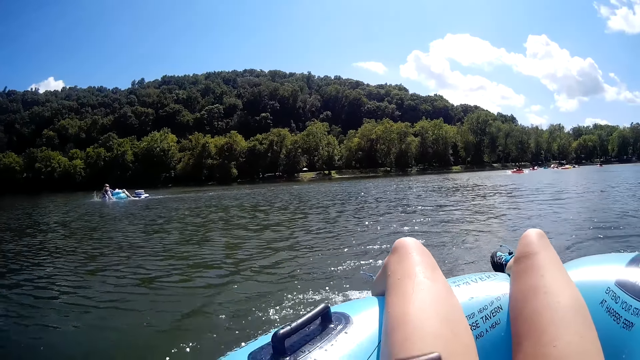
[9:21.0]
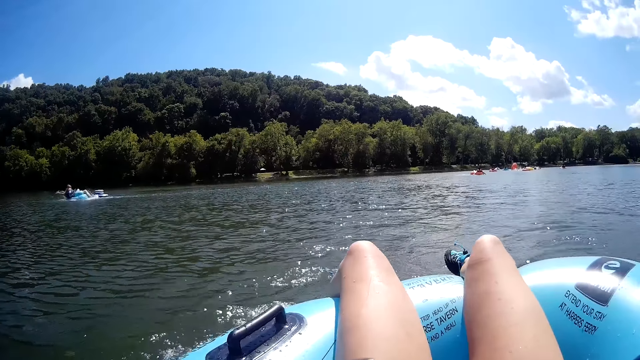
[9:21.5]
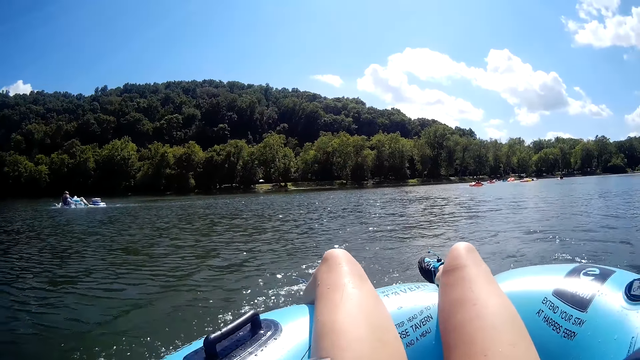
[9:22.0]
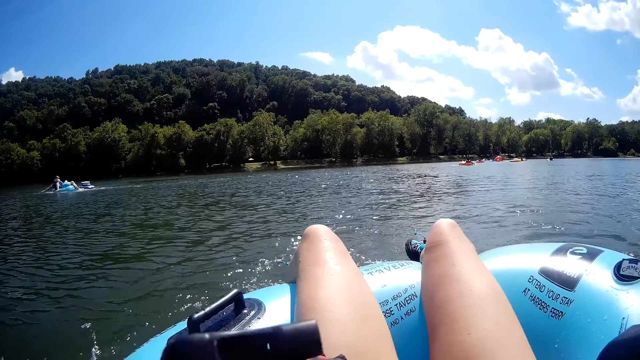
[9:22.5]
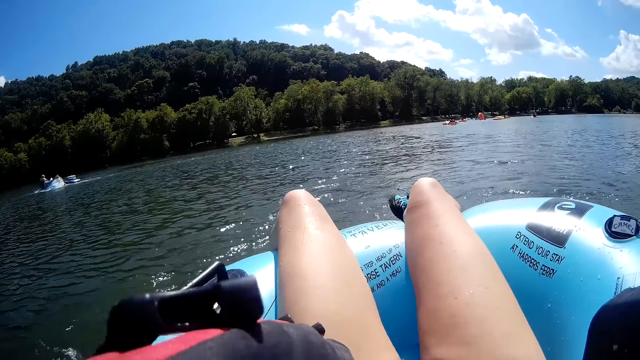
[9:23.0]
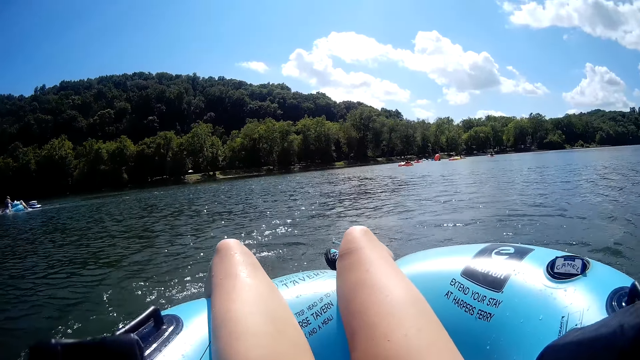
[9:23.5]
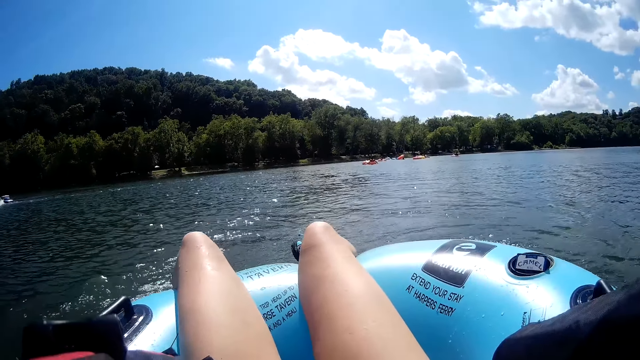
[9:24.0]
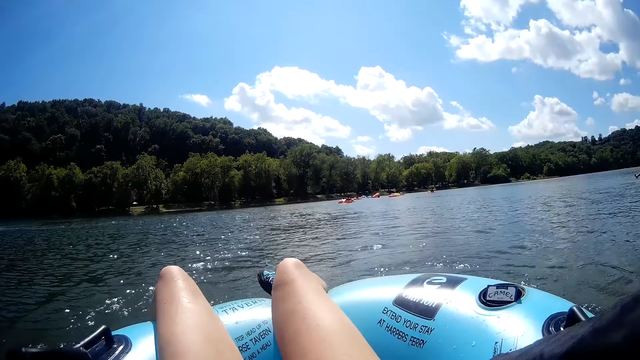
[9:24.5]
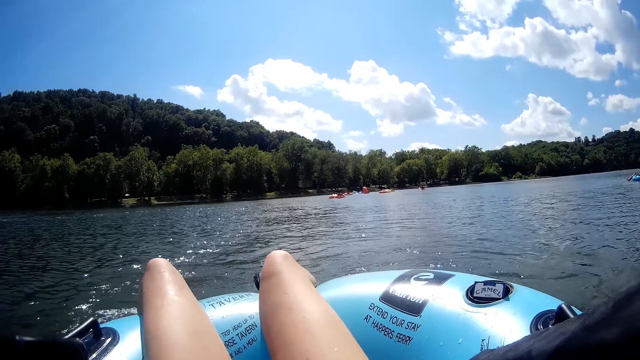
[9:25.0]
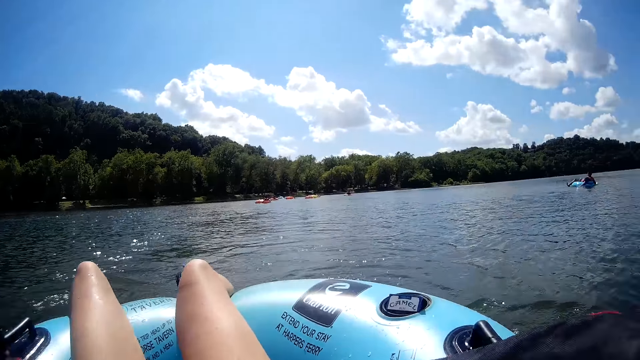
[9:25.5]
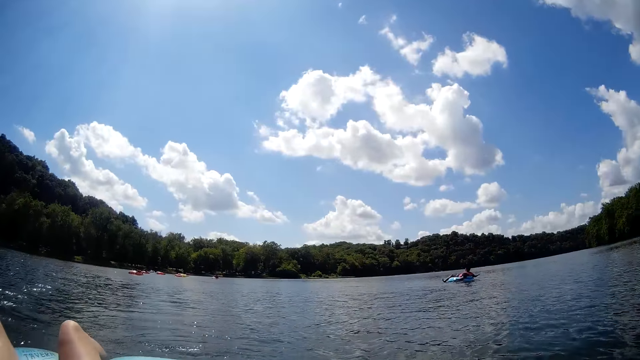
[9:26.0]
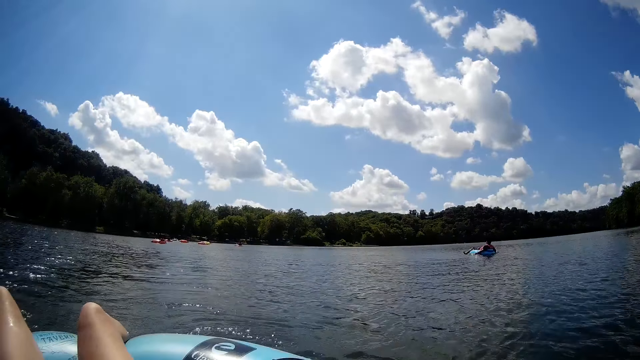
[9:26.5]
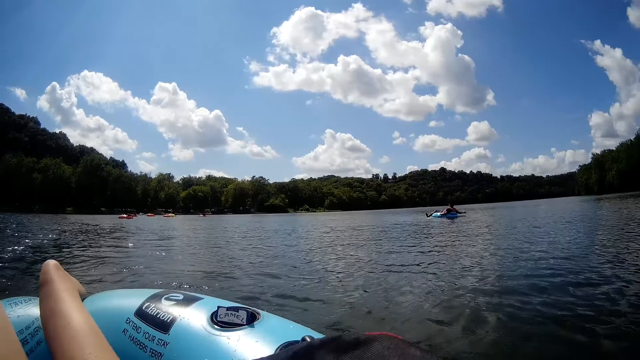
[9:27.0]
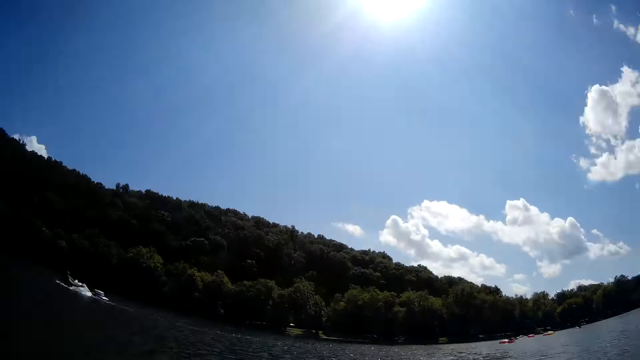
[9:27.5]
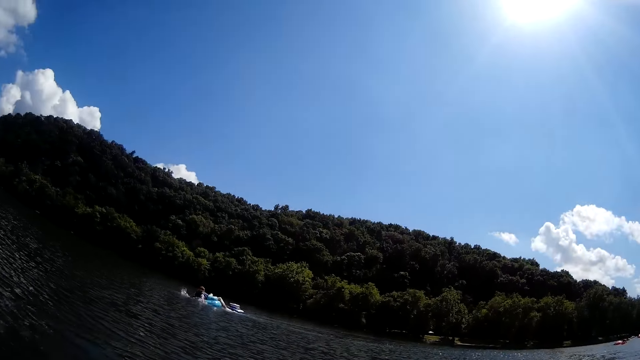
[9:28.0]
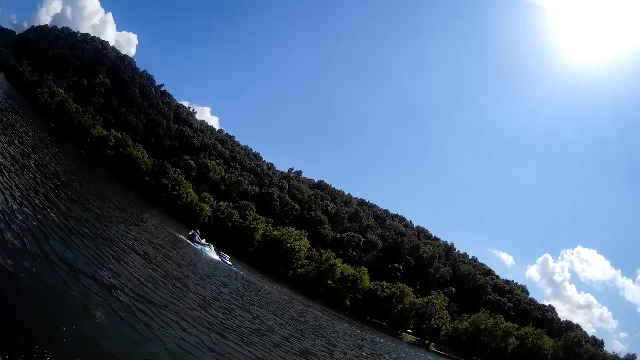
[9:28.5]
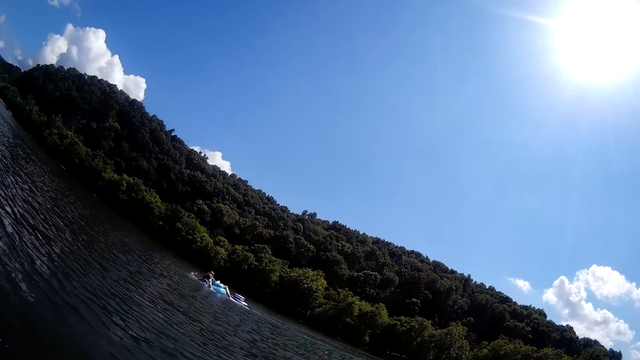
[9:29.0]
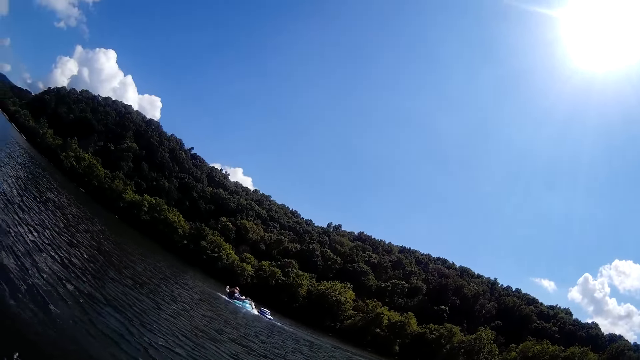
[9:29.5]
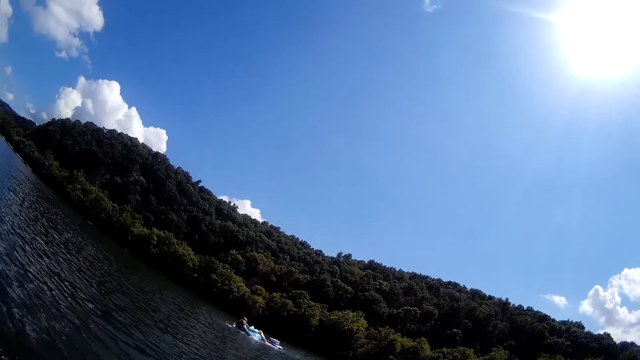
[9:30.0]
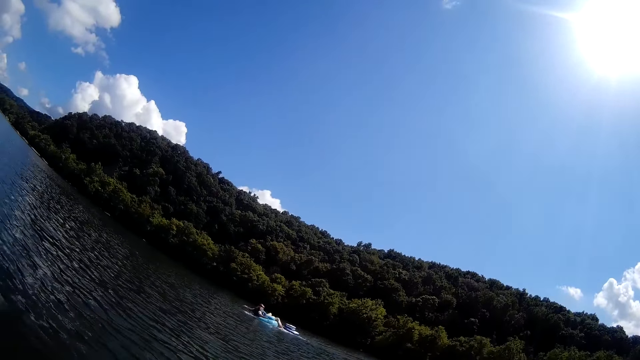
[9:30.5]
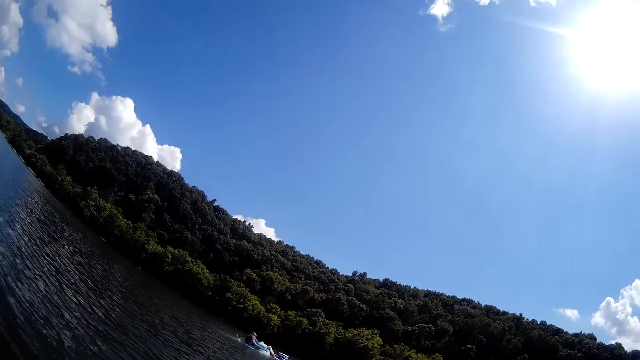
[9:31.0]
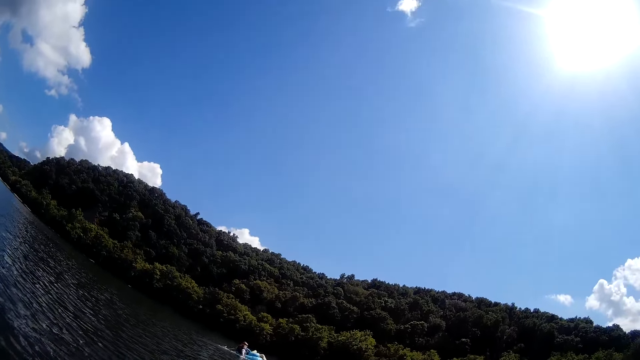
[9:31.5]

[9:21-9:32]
A man strokes his hands in the water. The camera wearer converses with another man.

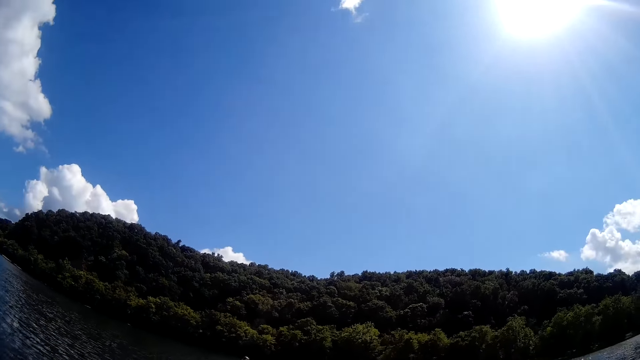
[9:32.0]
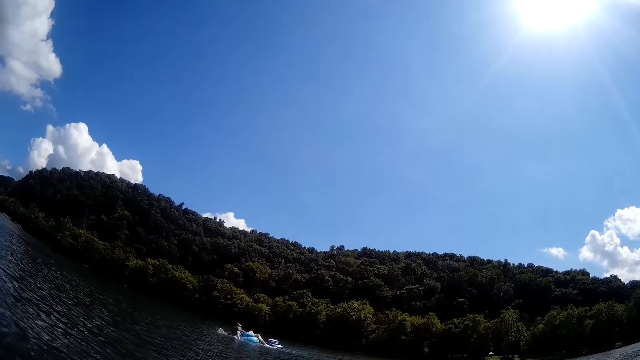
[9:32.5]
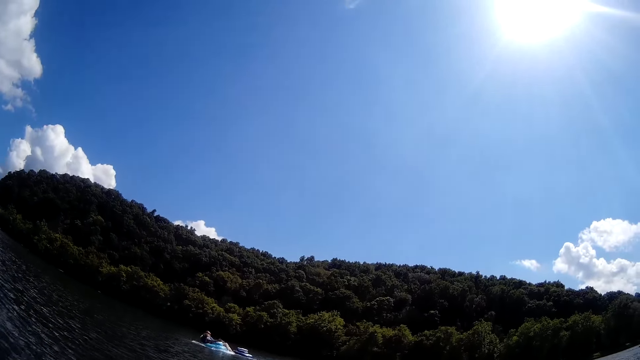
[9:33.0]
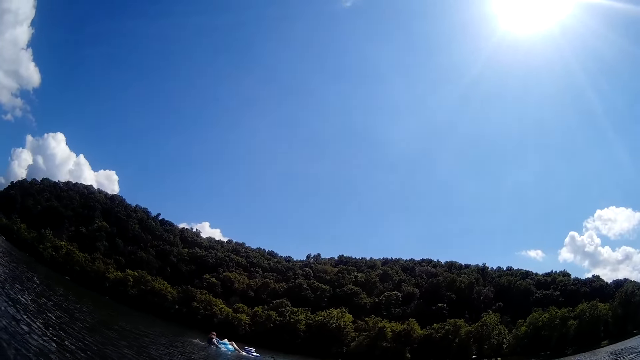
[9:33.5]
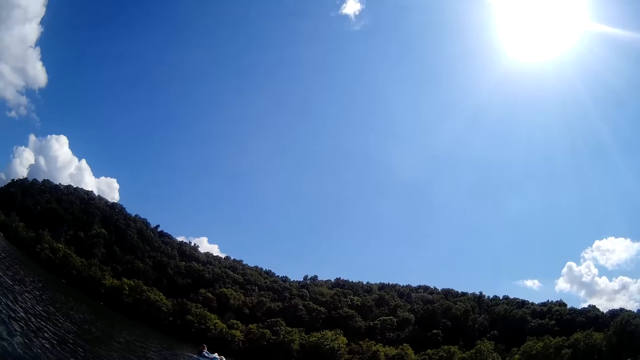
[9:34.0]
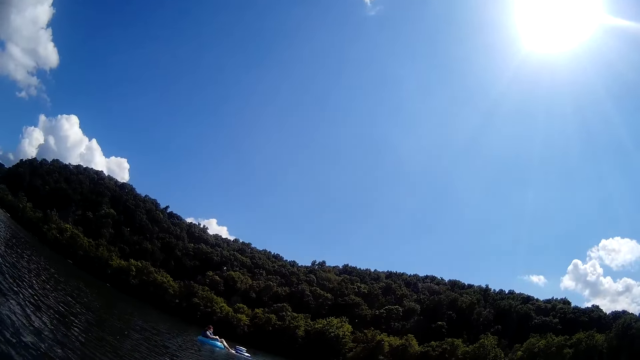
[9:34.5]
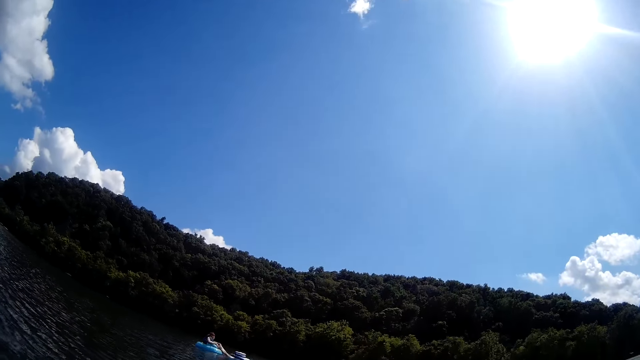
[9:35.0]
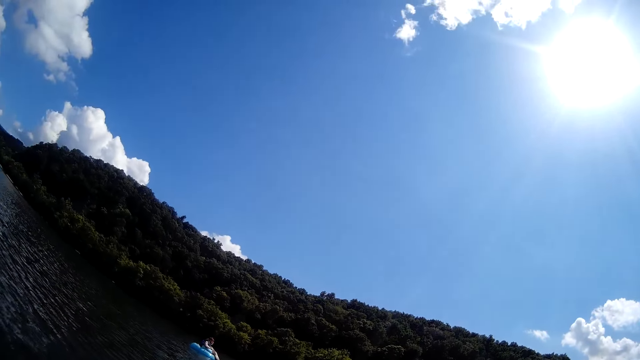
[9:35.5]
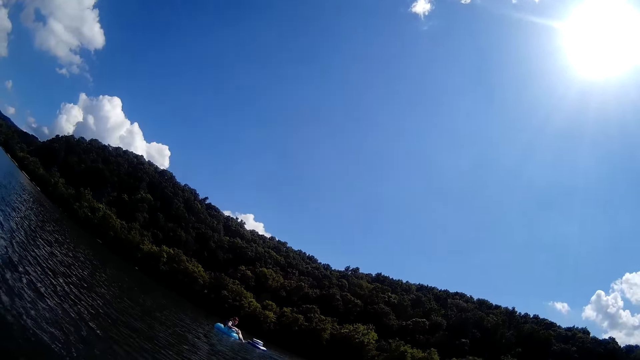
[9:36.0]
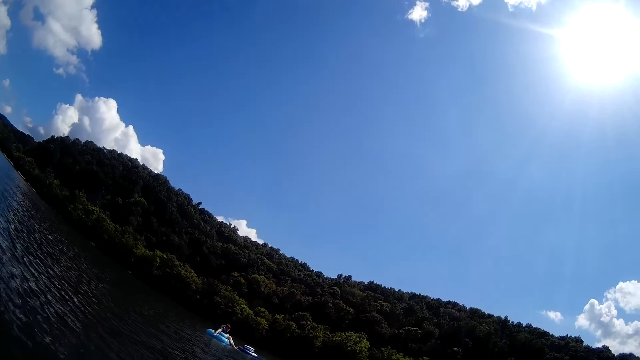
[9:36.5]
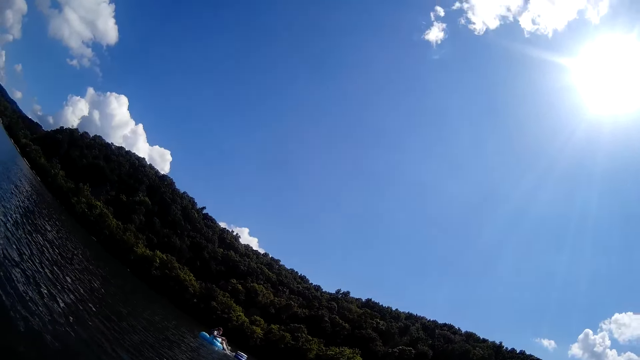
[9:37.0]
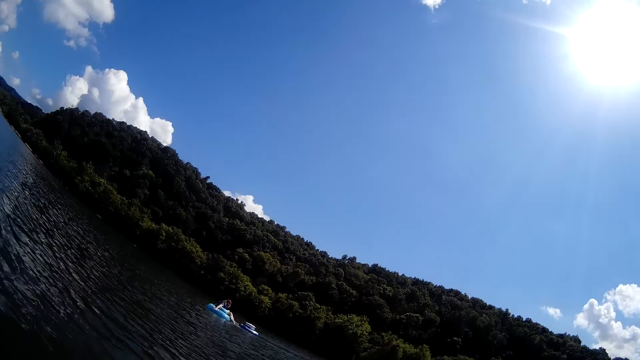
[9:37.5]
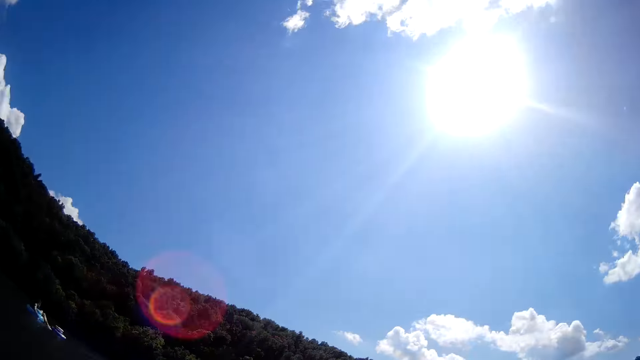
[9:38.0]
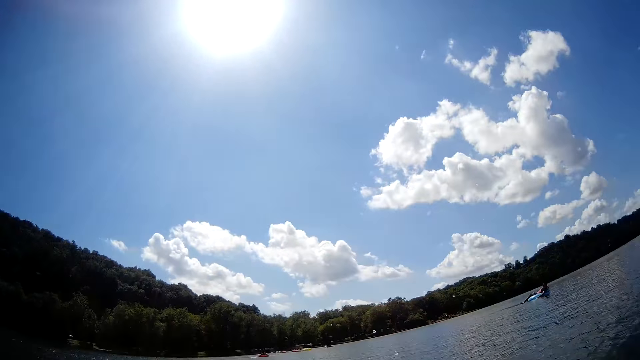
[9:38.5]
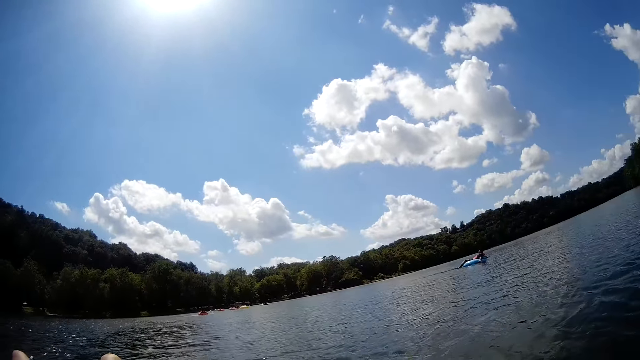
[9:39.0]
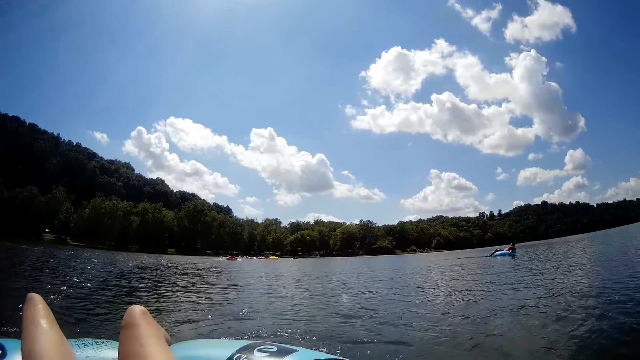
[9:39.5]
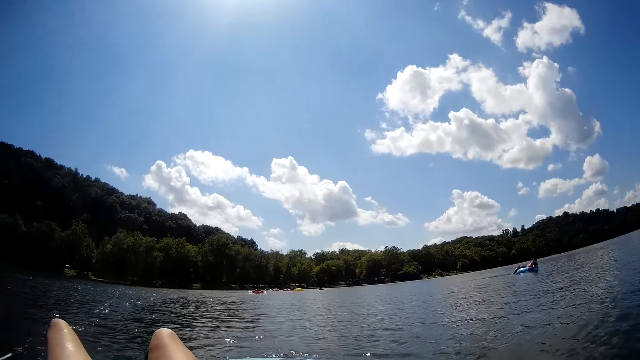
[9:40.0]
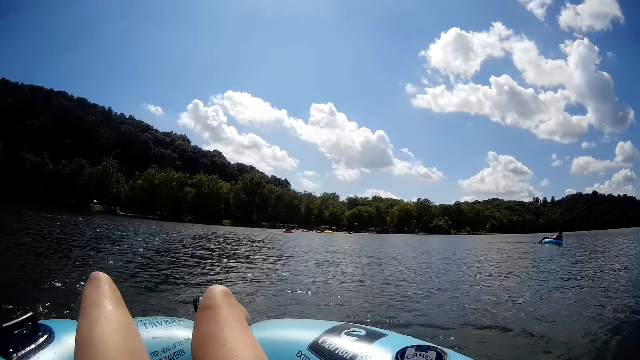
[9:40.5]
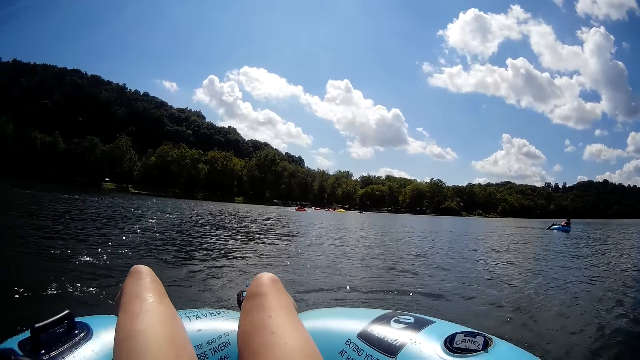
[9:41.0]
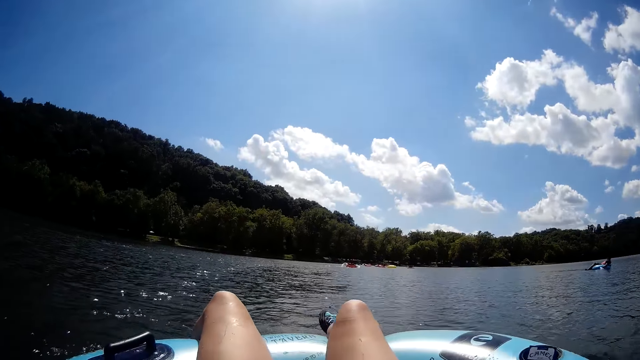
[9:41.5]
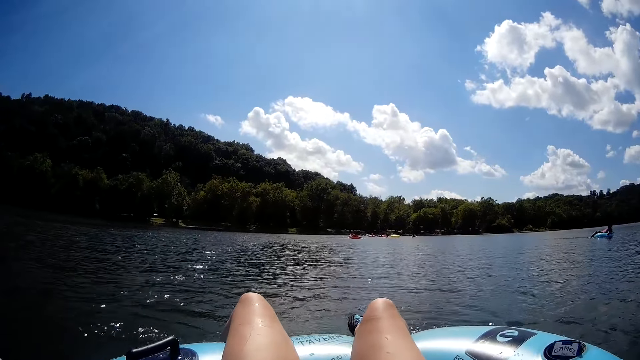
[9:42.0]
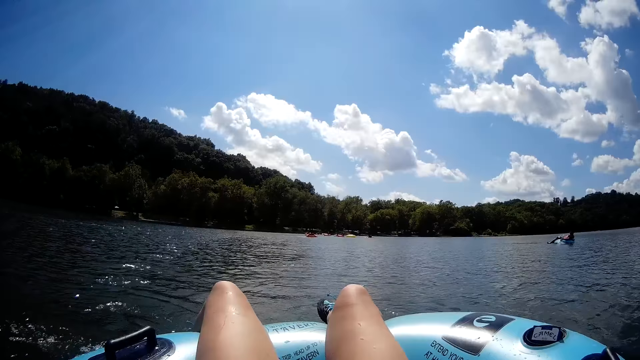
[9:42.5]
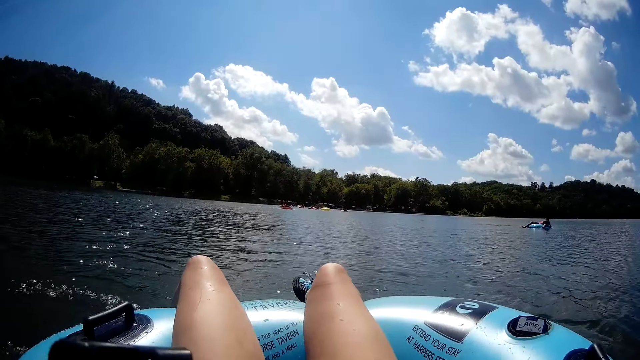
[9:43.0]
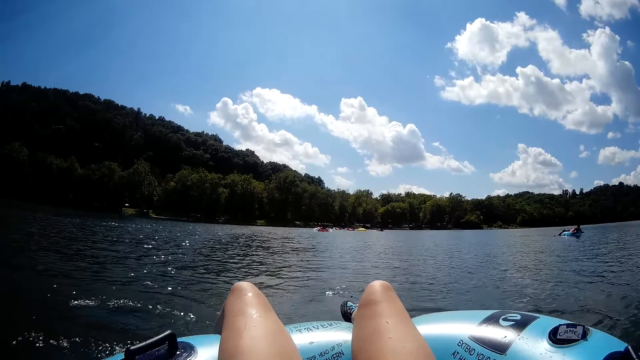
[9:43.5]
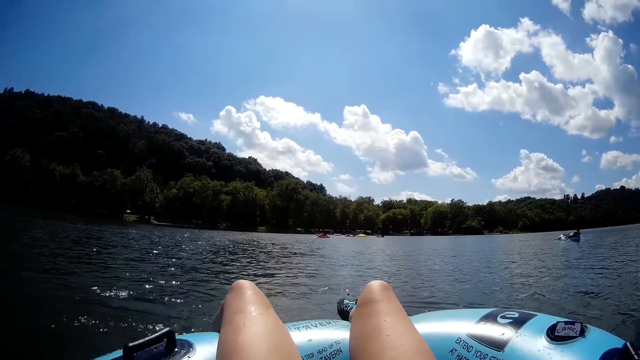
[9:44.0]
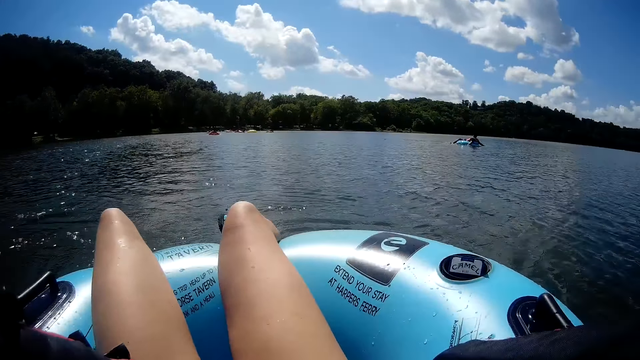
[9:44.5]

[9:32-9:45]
A lady sits on a floater. The lady peddles herself on the water. A man strokes his hands in the water. Another man peddles himself on the water. A third man strokes his hands in the water.
